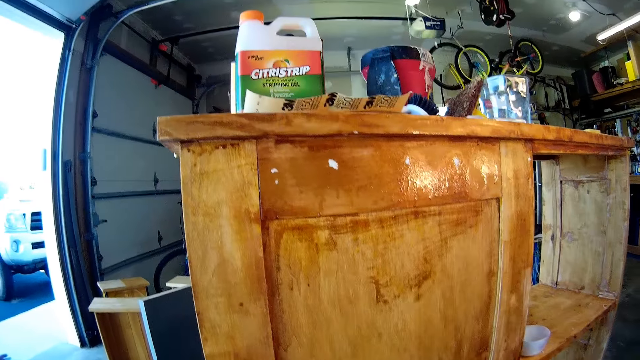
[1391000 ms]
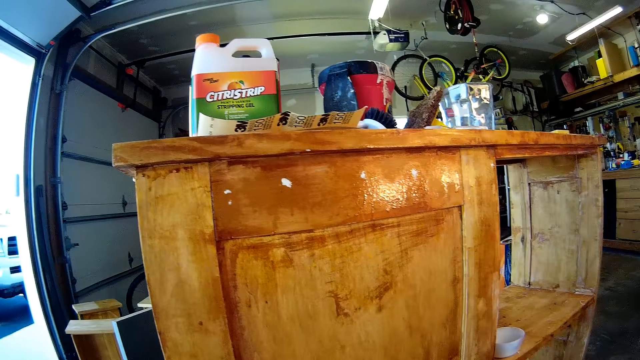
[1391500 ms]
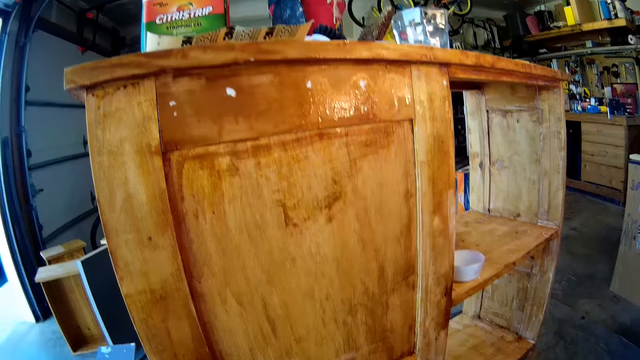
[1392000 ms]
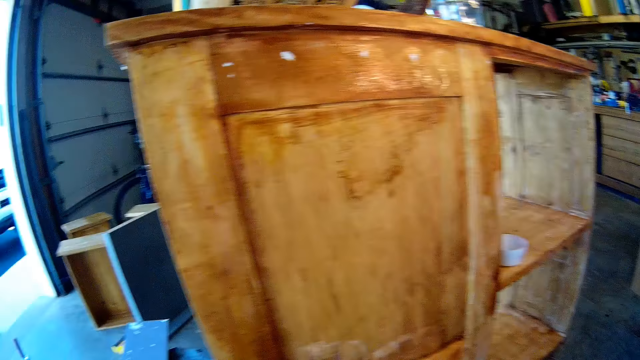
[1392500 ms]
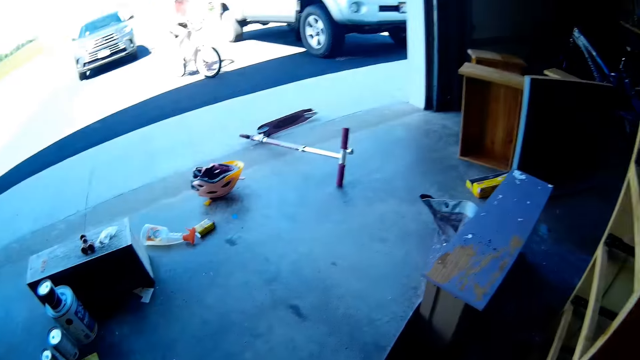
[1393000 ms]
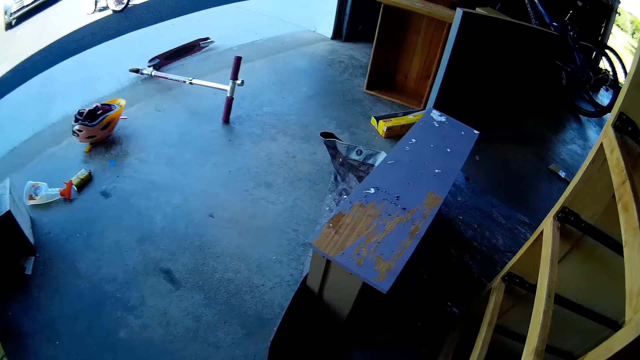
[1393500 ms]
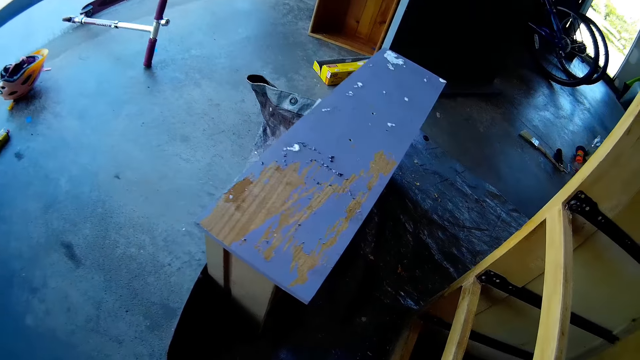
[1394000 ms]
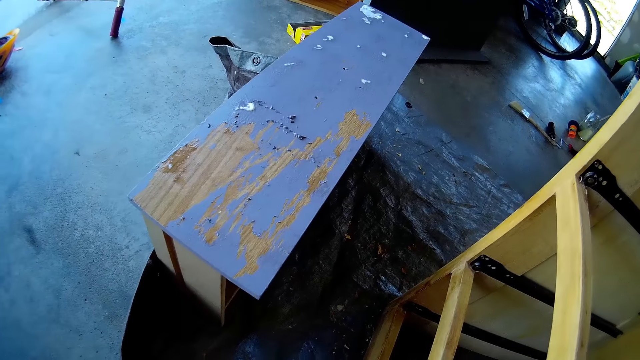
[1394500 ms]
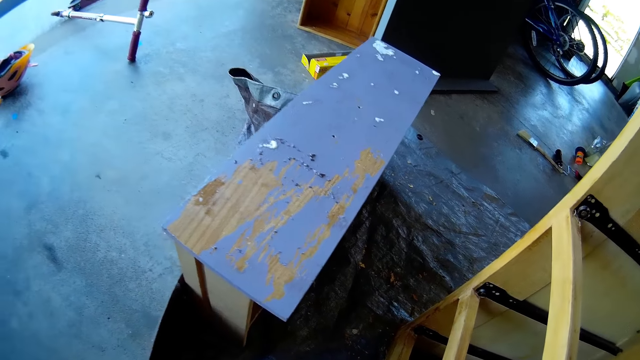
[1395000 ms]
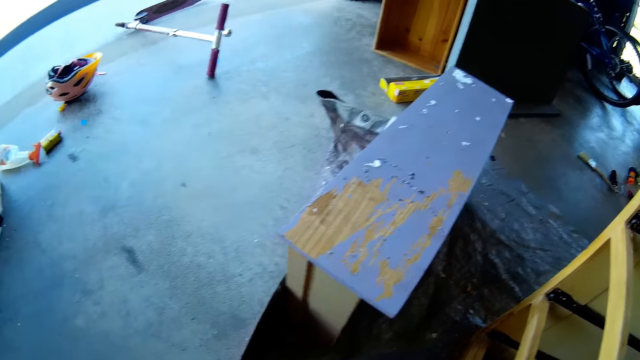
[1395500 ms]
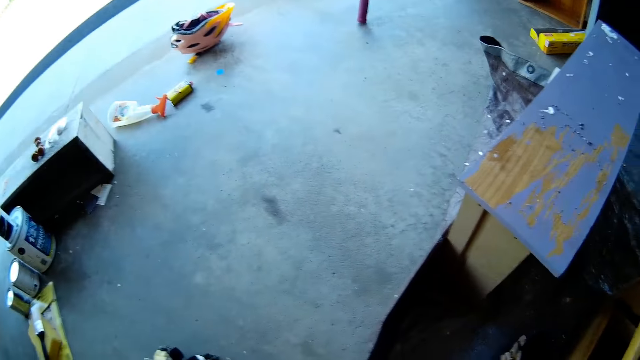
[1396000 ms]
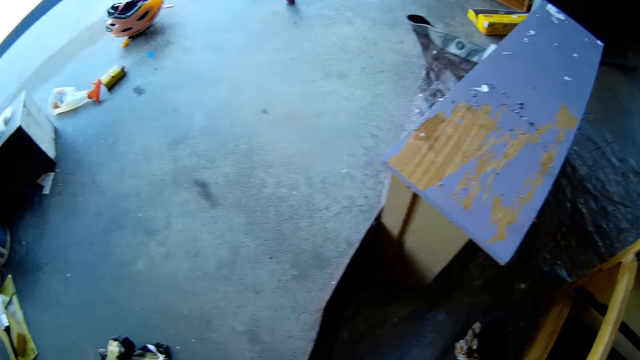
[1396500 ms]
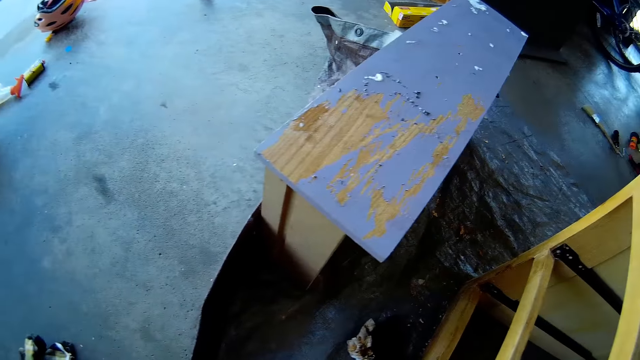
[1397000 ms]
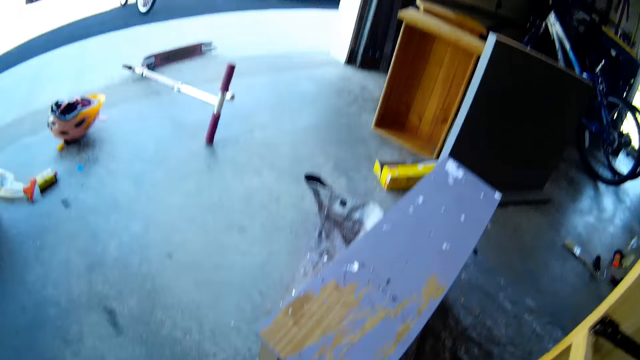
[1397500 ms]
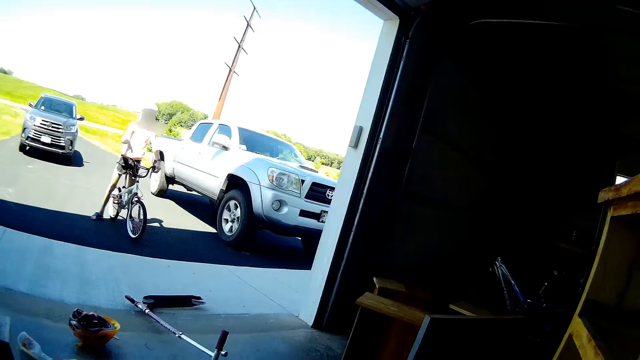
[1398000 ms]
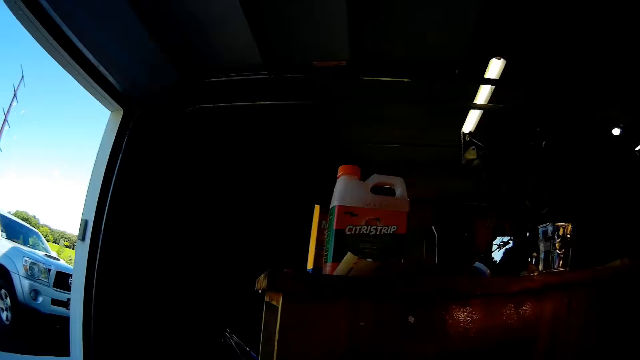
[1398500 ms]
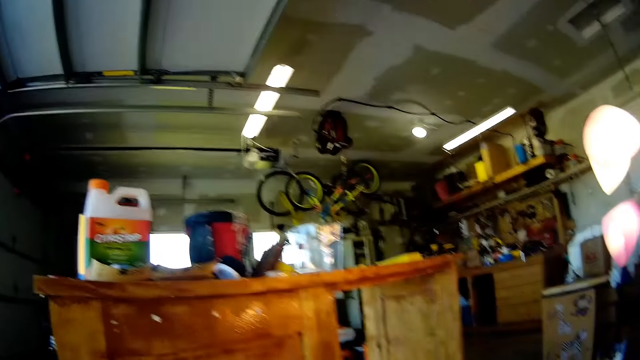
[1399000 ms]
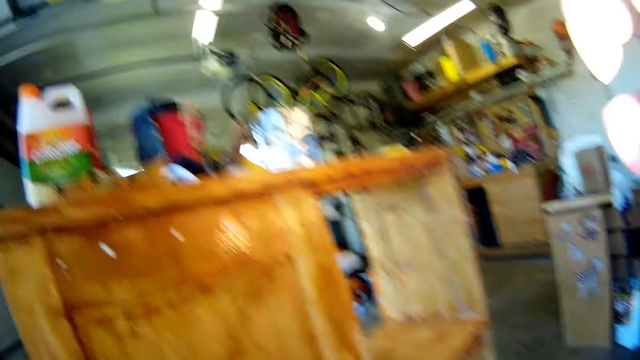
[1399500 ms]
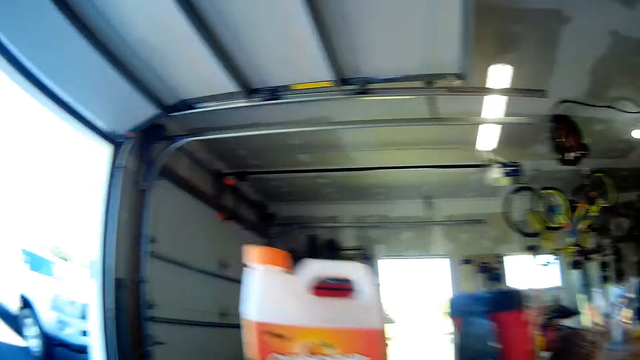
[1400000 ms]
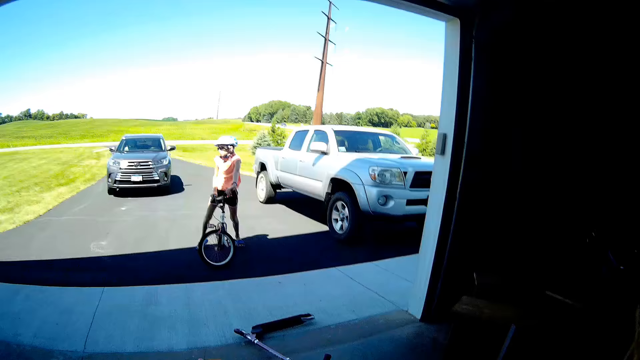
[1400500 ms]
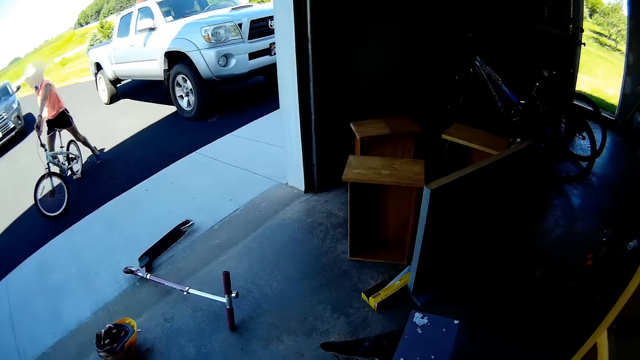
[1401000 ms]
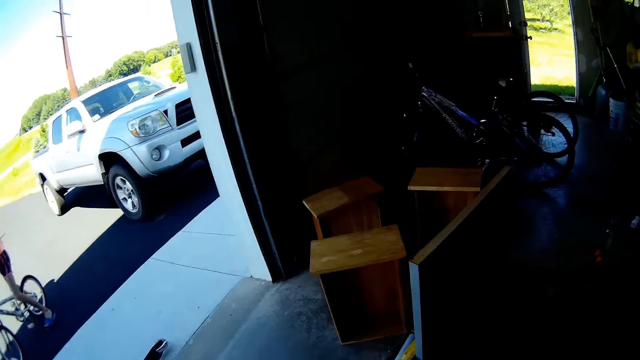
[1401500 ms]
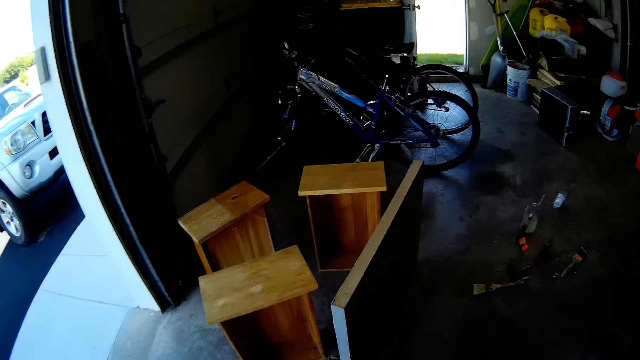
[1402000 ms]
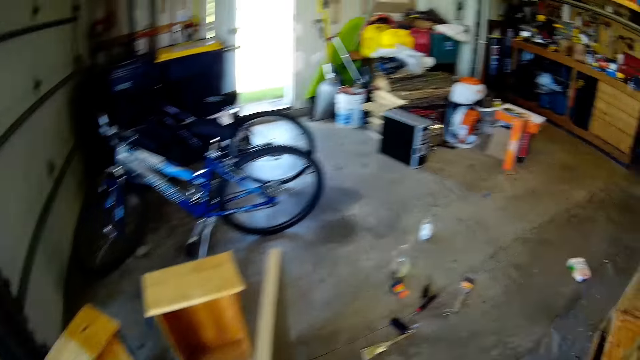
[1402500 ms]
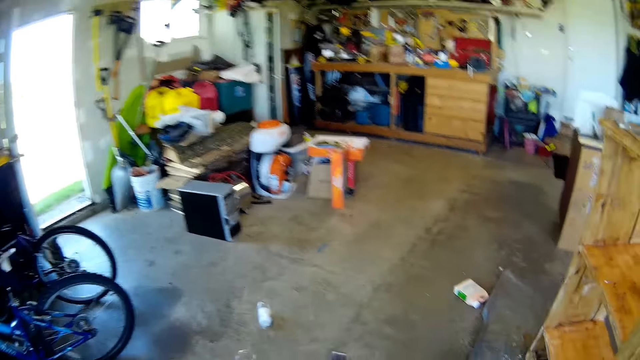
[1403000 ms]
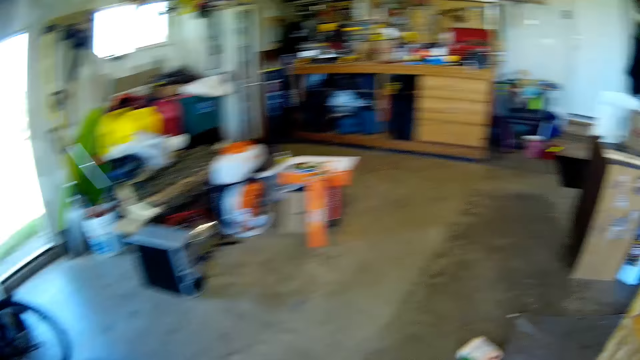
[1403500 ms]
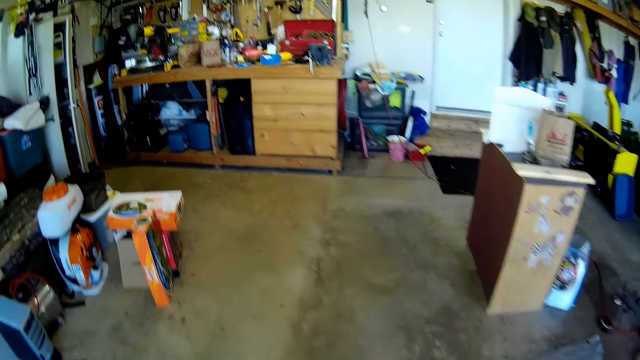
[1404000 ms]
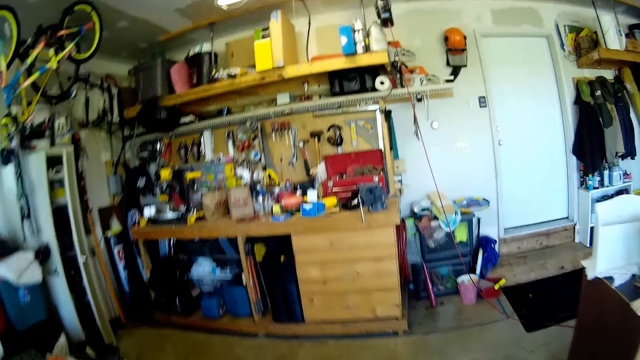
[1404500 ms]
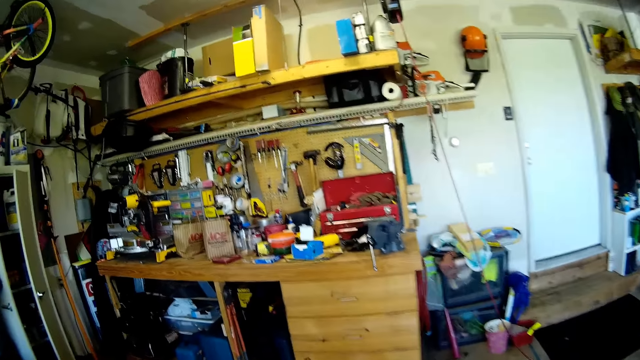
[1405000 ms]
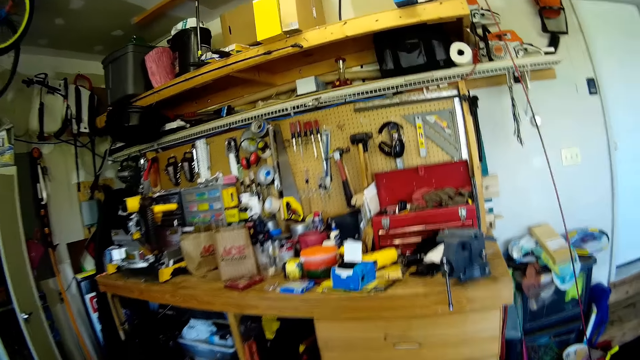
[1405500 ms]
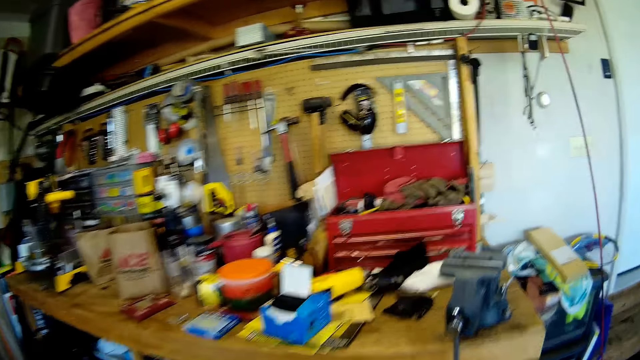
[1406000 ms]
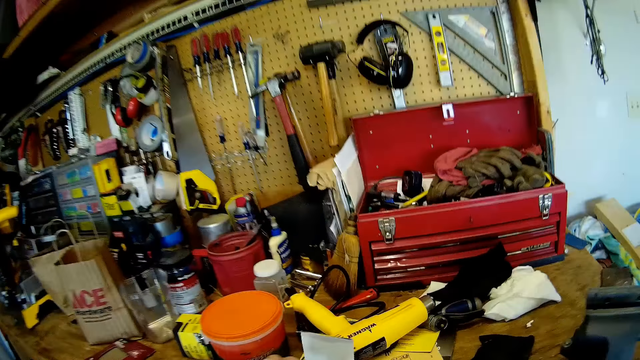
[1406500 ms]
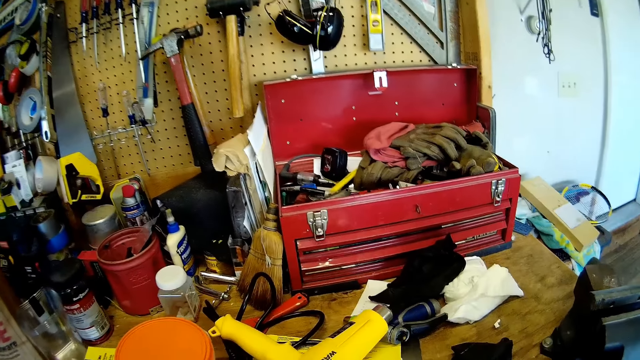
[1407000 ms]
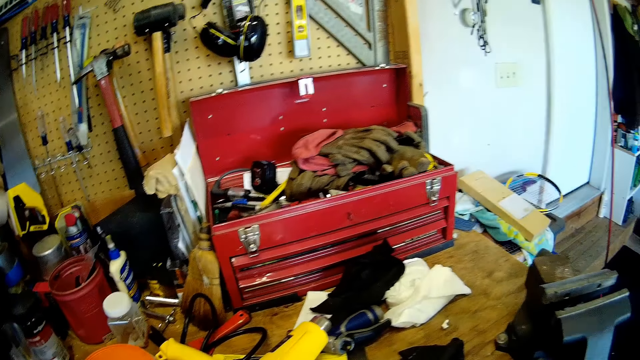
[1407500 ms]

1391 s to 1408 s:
The camera wearer walks to the cupboard in the room. The girl sits on the bike. The girl sits on the bike again. The camera wearer walks around the garage.

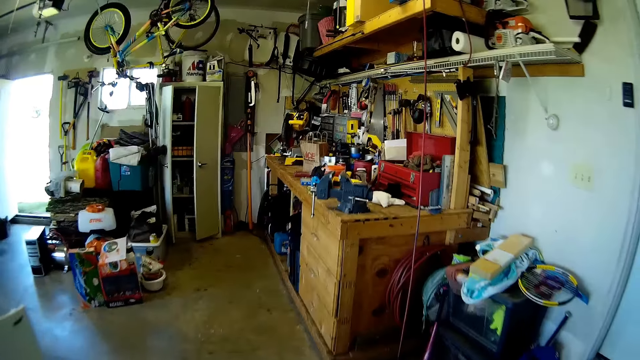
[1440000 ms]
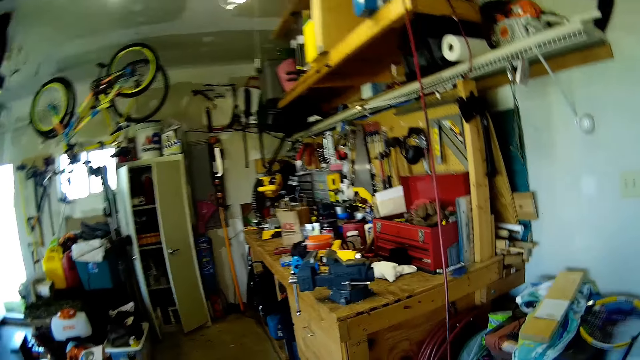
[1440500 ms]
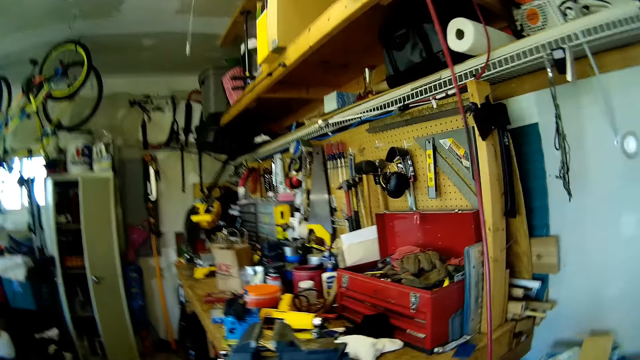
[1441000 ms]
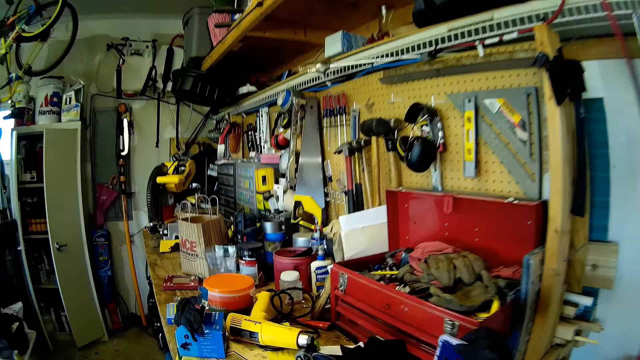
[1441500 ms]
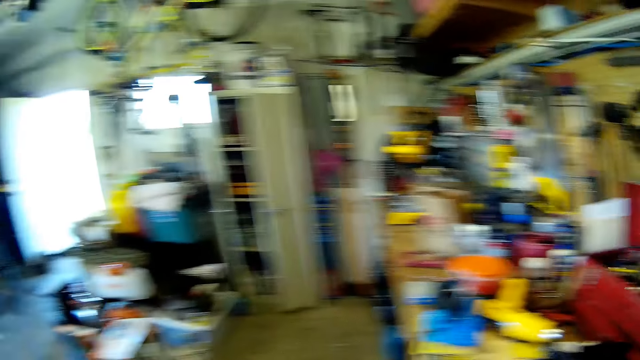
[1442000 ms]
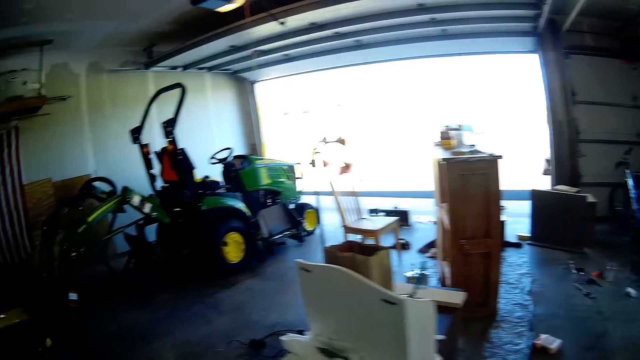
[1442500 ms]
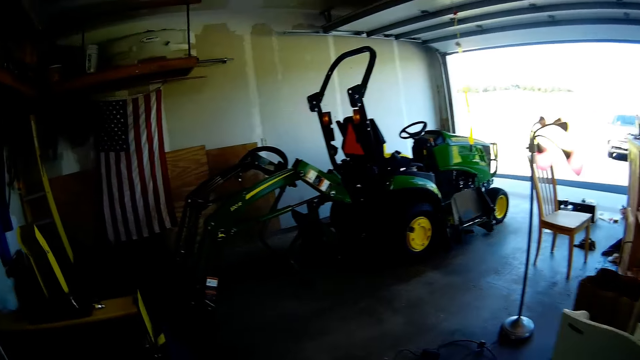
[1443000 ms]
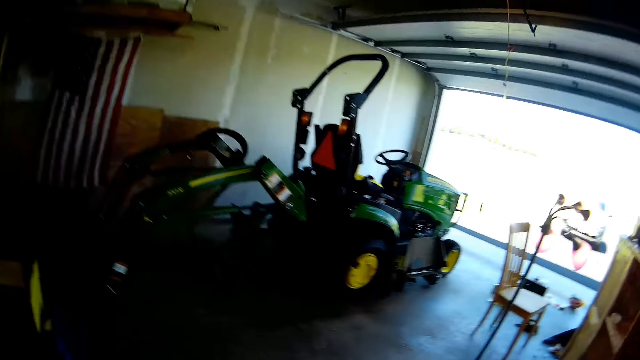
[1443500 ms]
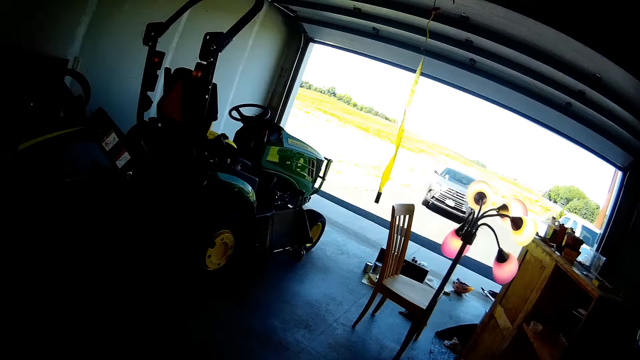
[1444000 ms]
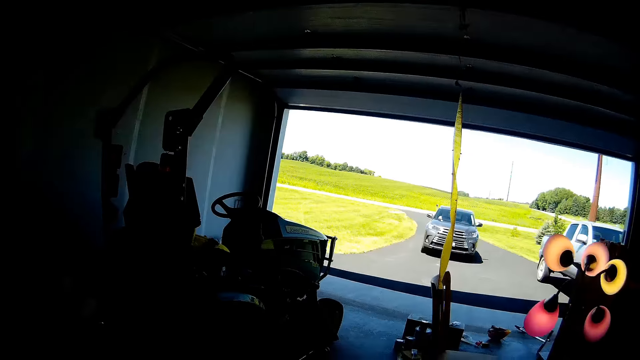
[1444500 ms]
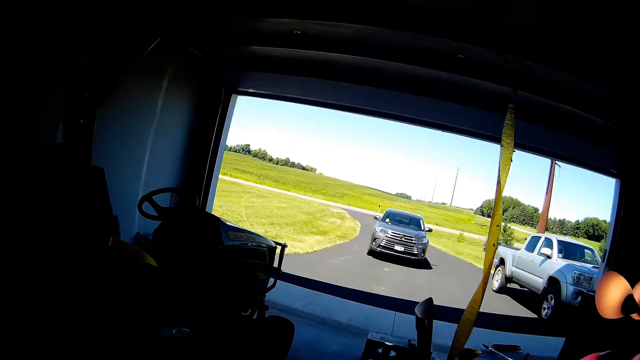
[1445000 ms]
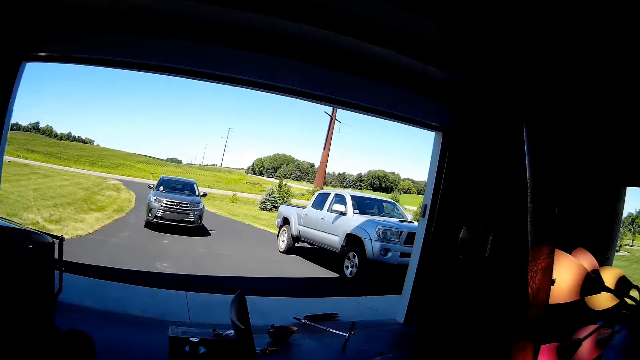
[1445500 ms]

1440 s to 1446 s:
The camera wearer puts the tin on the cupboard.
